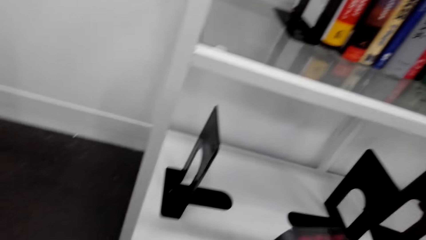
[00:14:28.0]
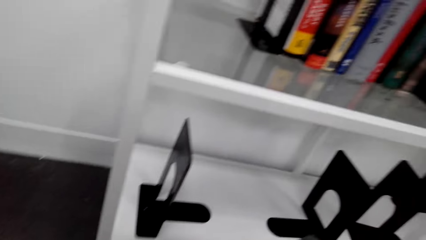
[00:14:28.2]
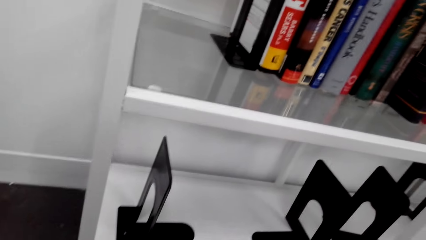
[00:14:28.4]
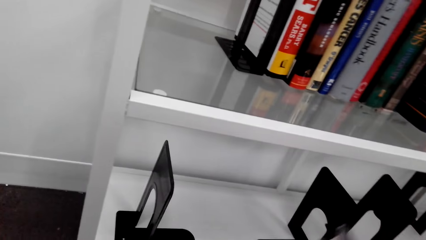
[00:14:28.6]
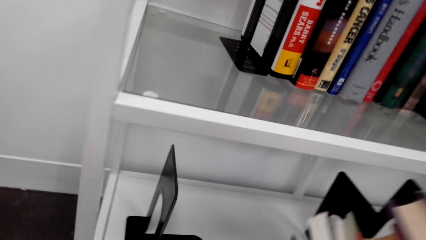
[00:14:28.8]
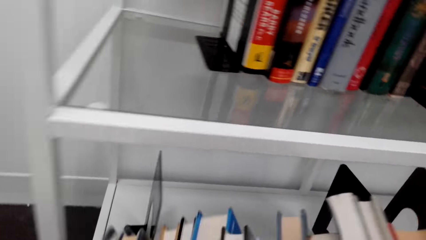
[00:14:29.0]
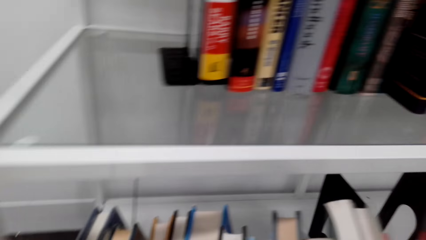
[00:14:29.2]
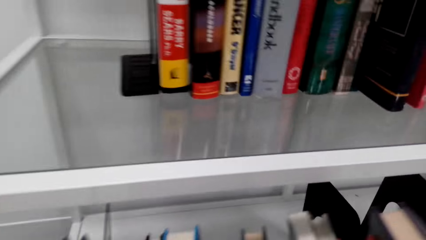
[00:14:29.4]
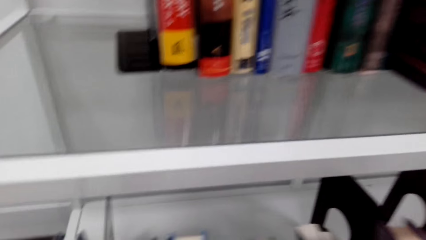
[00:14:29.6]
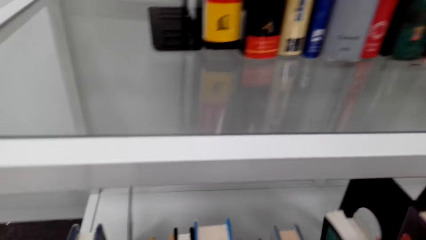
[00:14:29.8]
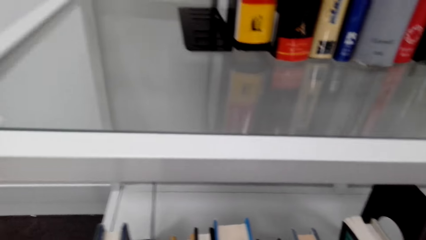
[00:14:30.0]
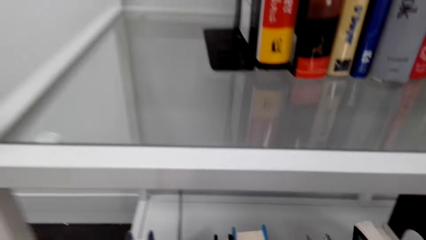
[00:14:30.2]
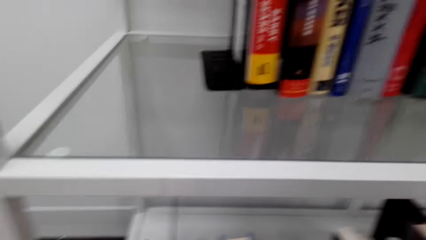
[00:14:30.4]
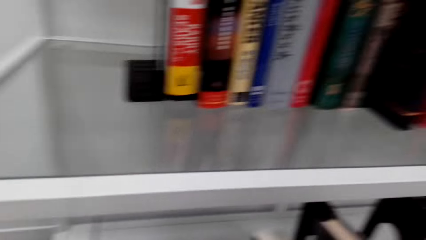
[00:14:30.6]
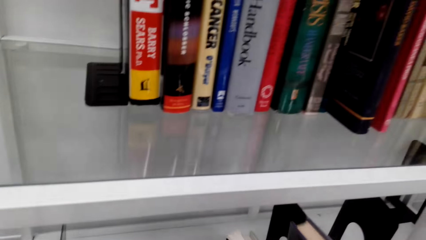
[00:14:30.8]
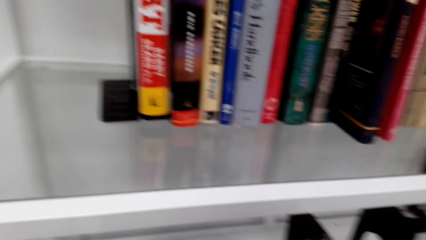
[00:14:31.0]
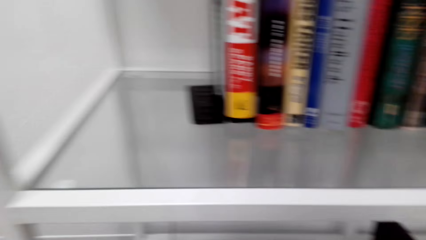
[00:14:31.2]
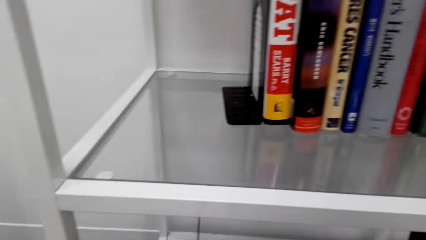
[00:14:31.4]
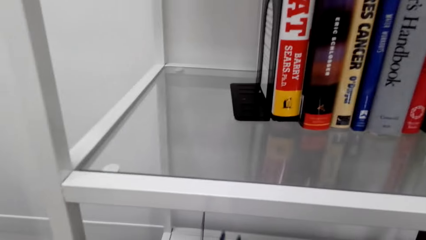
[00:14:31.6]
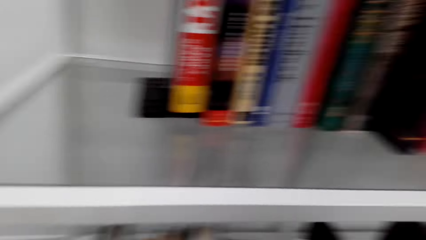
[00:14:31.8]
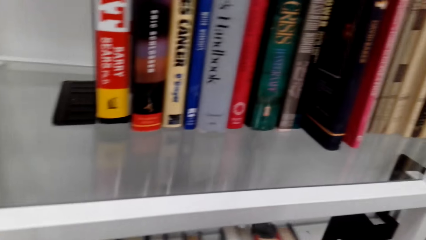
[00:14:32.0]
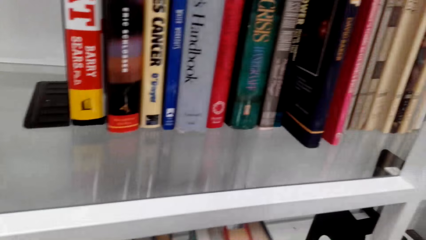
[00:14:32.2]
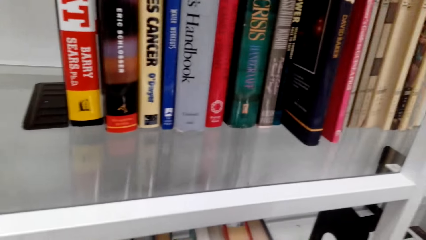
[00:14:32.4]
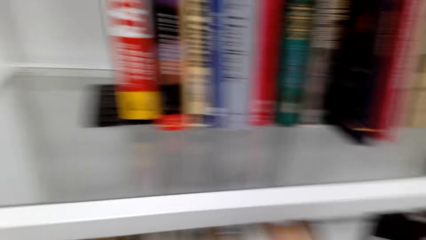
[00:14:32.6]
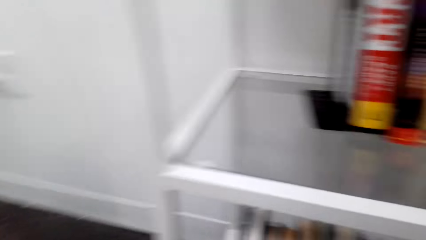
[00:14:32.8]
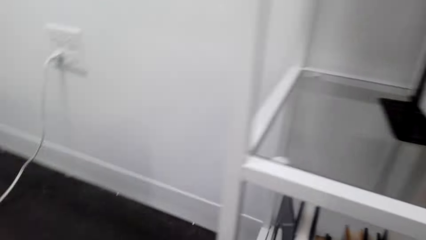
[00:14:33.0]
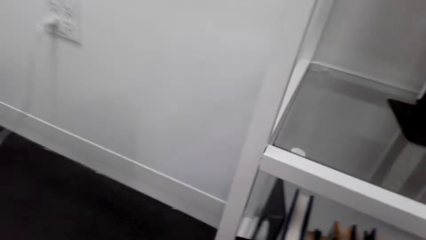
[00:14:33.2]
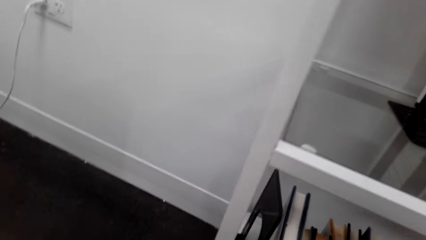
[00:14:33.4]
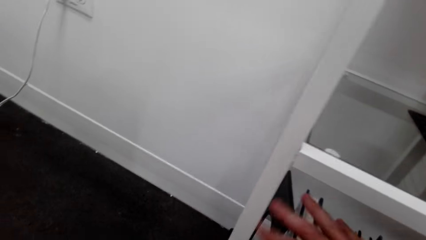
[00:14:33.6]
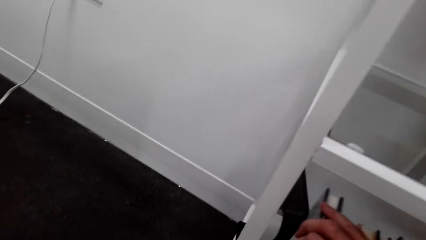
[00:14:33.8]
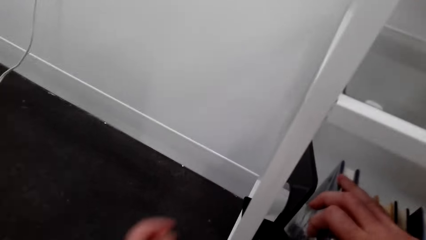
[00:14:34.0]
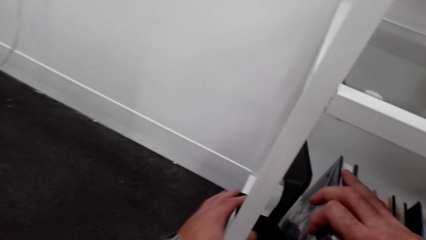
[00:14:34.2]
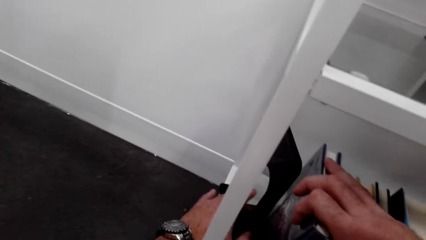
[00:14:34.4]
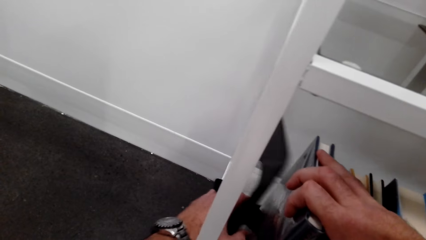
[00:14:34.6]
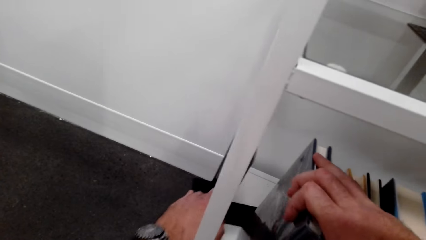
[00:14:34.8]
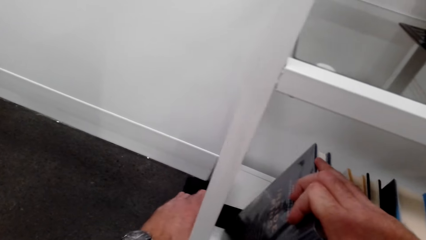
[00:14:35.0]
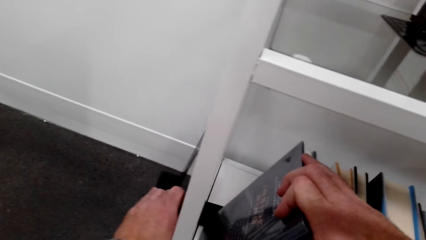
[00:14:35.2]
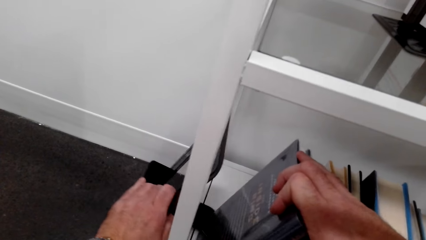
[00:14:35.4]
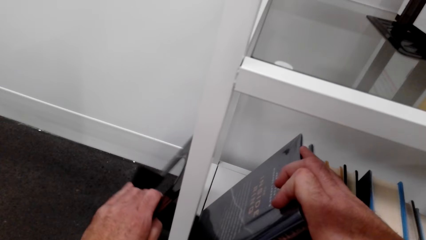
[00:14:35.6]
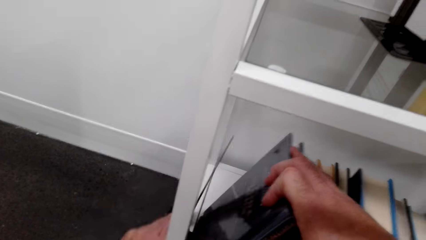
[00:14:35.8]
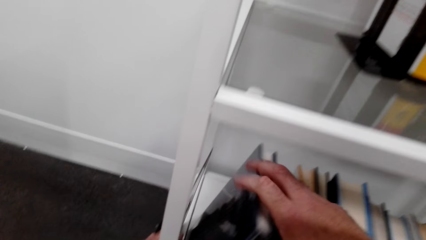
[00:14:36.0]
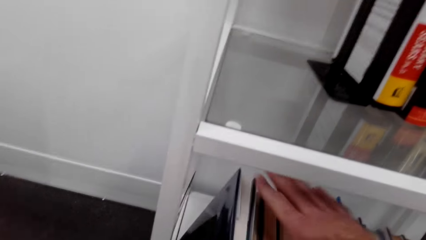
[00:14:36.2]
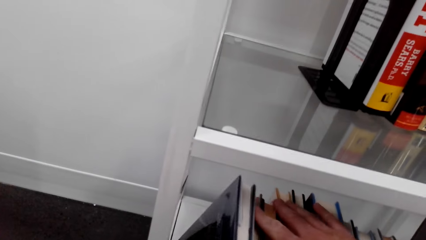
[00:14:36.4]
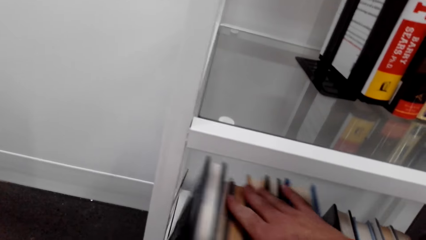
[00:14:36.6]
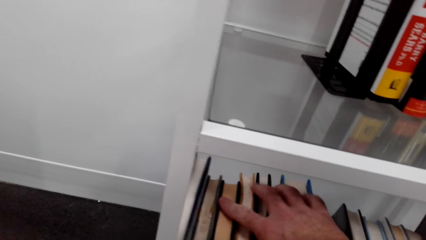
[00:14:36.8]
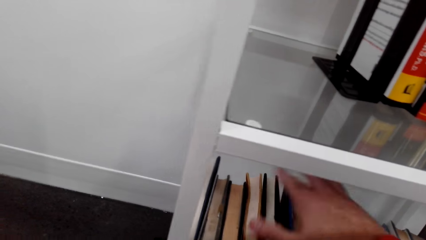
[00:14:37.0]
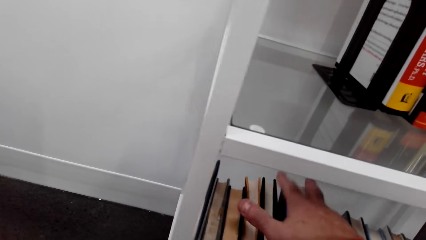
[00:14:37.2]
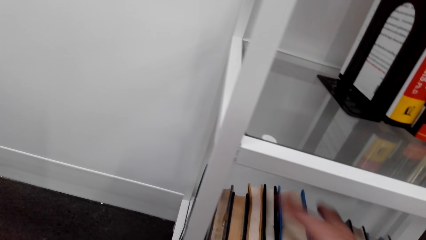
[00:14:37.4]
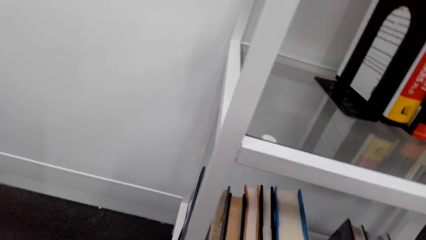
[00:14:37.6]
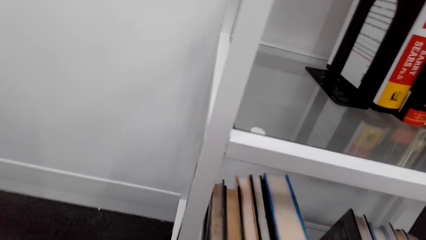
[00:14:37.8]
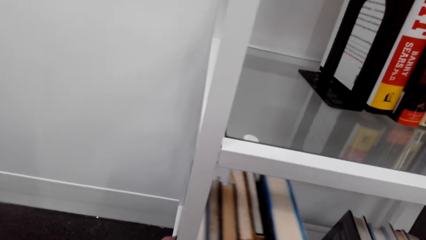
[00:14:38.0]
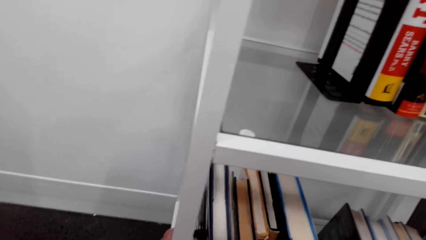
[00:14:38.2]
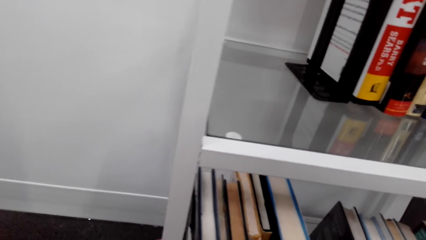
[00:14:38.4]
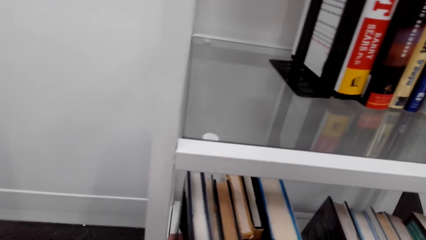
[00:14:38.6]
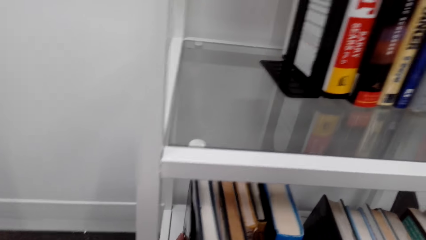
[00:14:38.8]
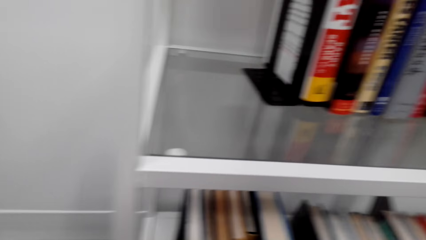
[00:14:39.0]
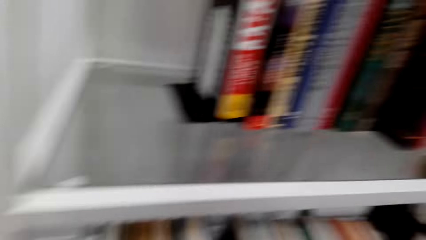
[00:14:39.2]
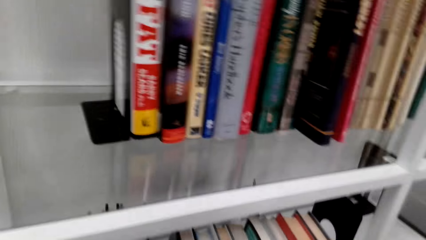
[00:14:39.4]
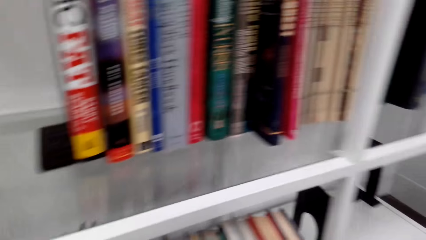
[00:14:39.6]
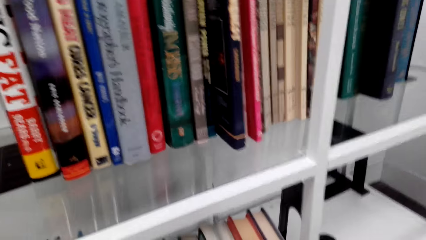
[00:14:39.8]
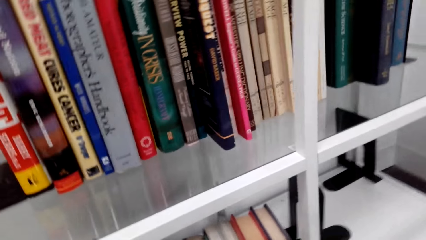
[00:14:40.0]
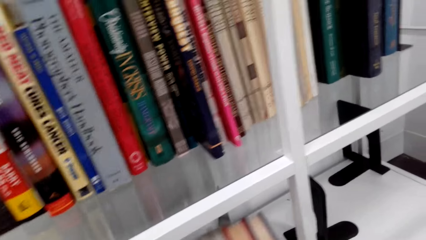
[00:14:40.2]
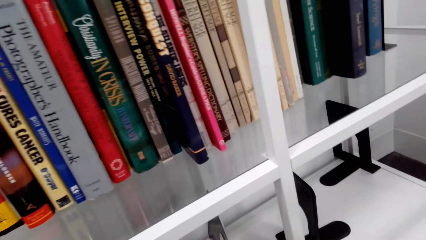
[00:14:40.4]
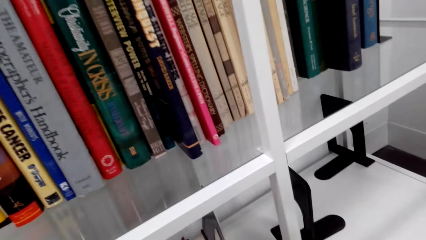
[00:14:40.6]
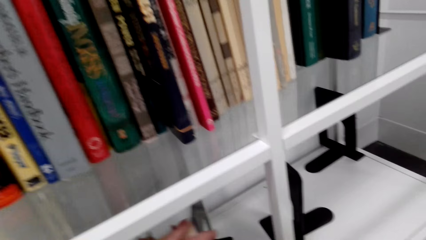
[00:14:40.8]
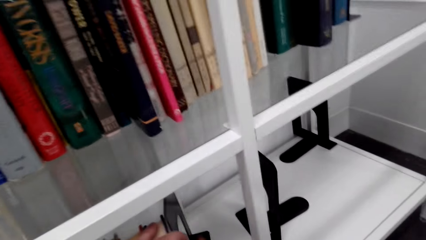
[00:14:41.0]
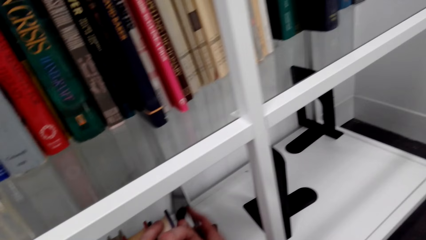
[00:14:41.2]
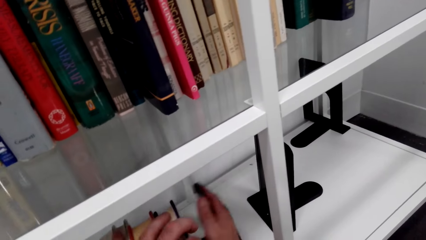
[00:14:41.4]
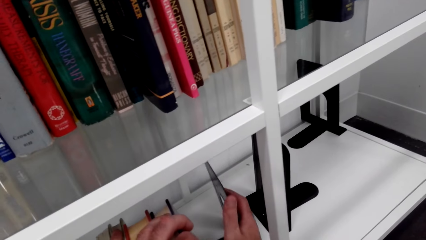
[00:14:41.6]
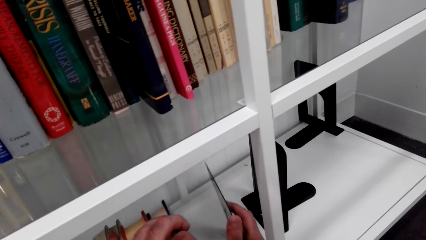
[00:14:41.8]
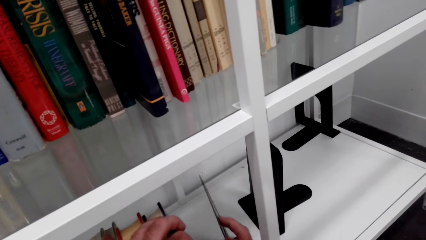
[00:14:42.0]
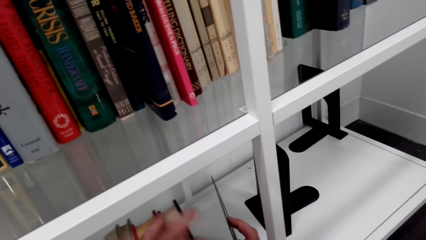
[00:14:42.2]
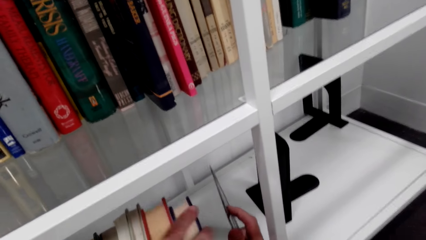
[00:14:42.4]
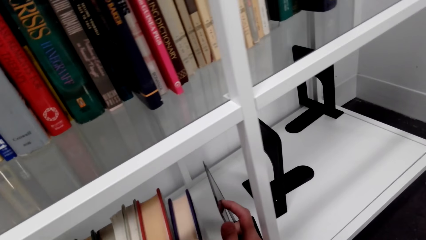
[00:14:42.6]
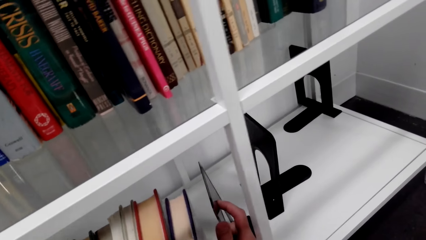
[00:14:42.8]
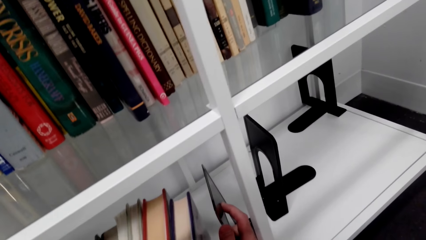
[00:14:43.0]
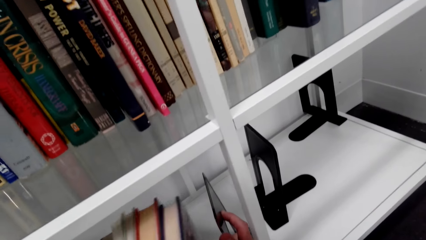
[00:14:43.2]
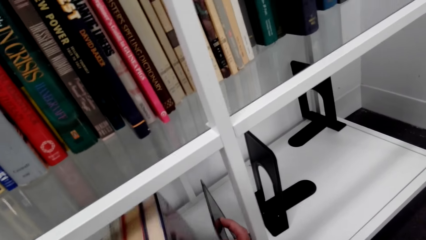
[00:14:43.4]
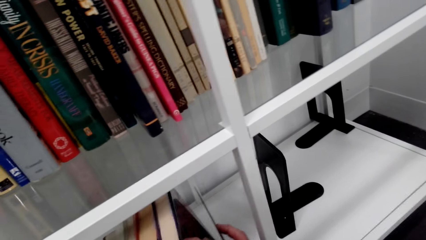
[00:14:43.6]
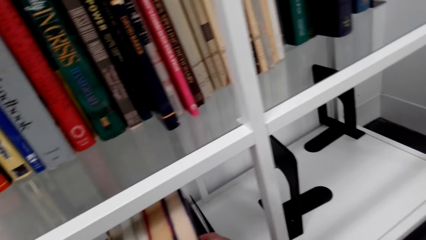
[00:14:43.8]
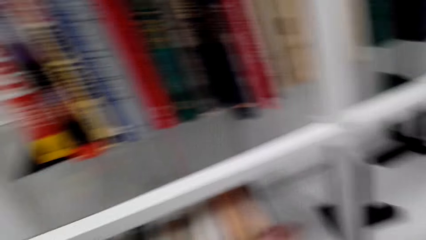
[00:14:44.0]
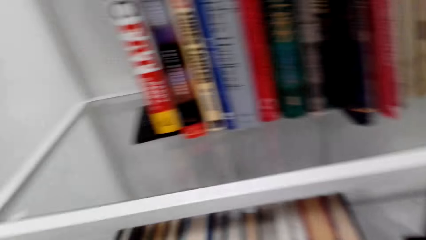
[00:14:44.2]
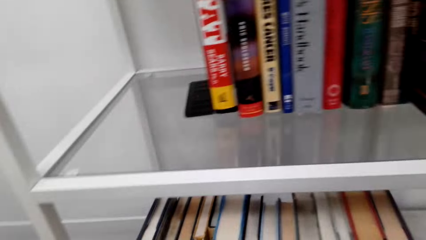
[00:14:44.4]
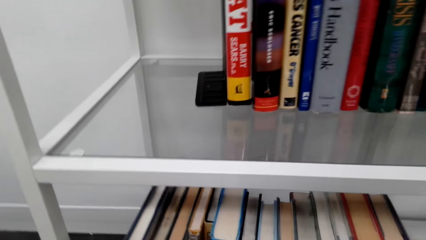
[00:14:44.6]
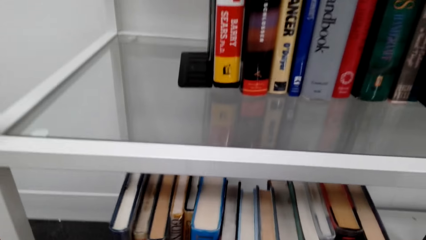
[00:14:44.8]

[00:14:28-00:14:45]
The camera wearer puts the books in the shelf. They arrange the books in the shelf. They move a card holder.
